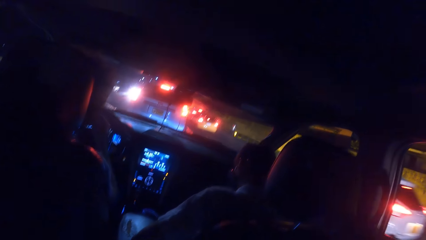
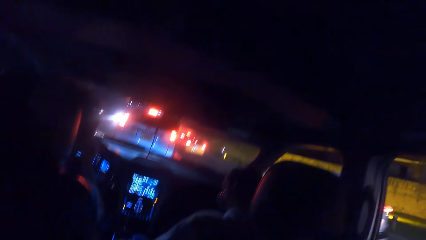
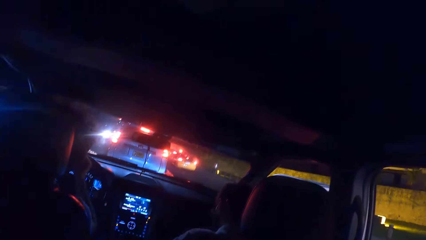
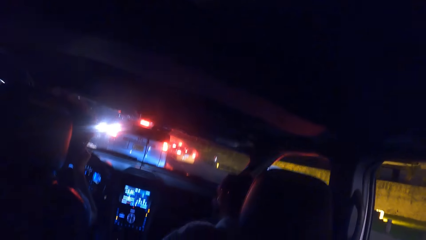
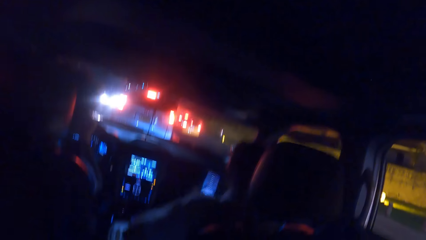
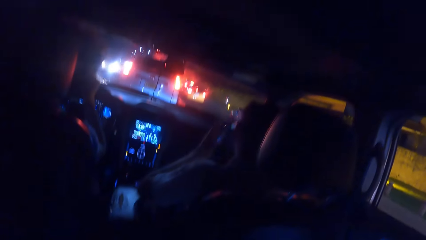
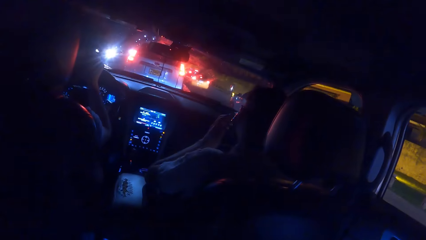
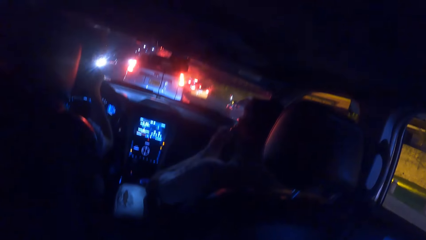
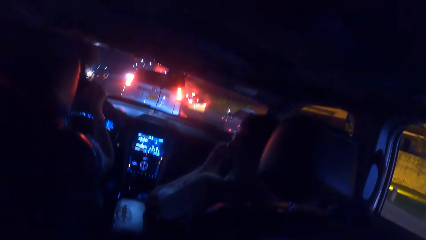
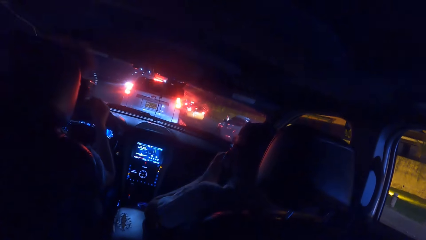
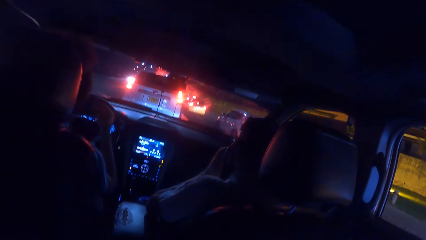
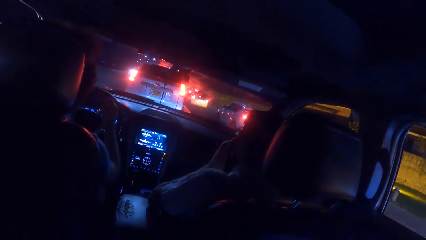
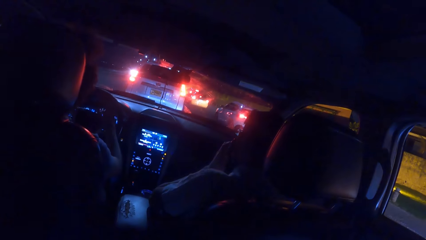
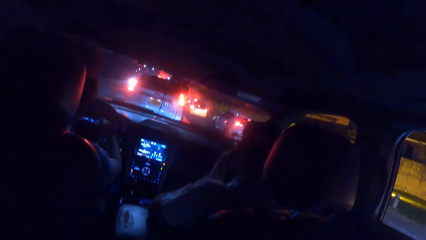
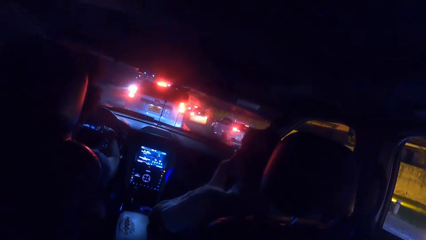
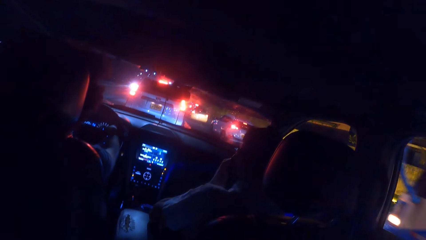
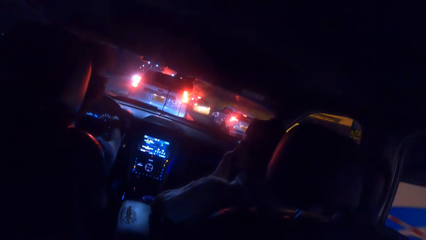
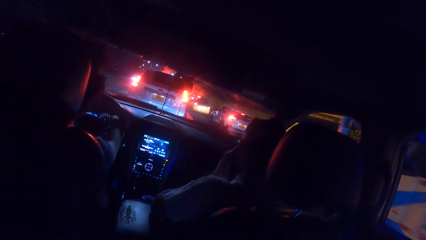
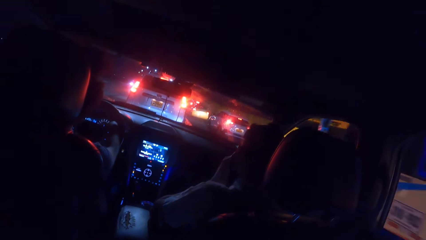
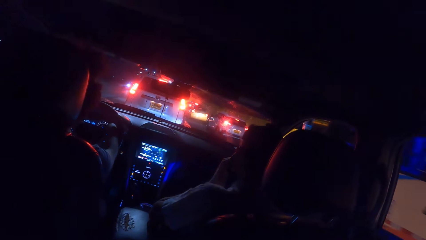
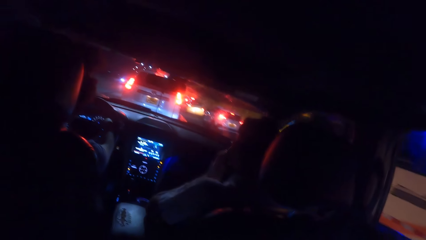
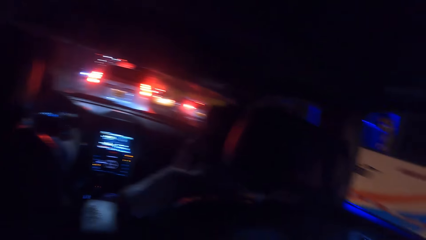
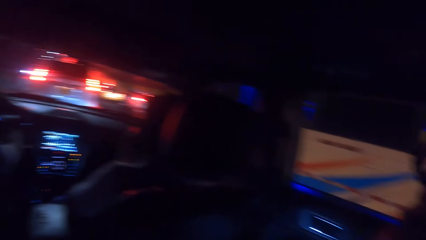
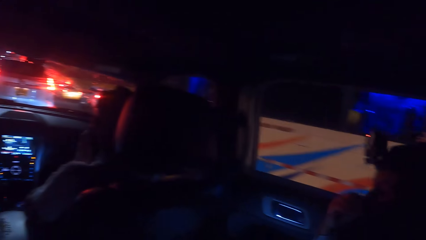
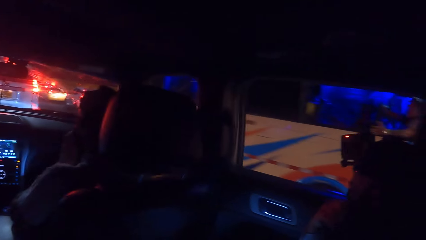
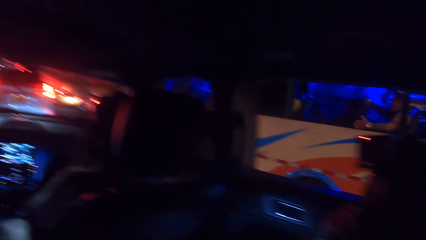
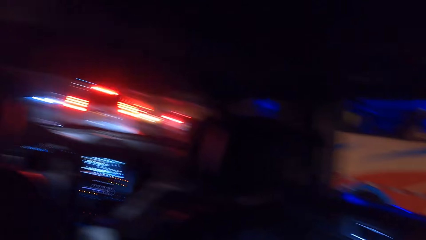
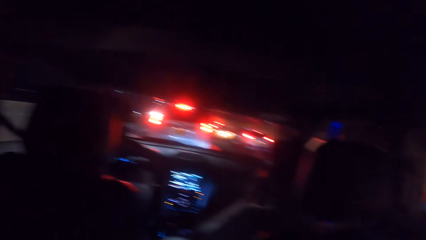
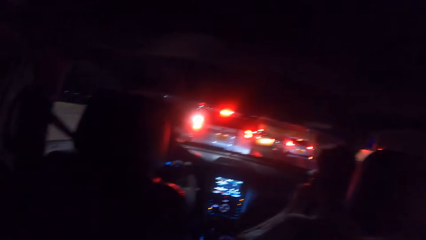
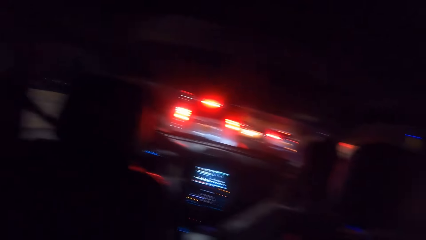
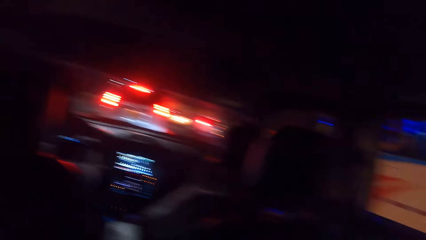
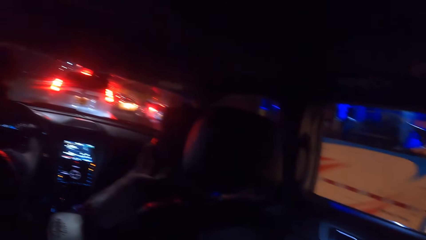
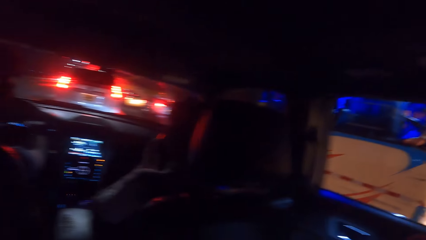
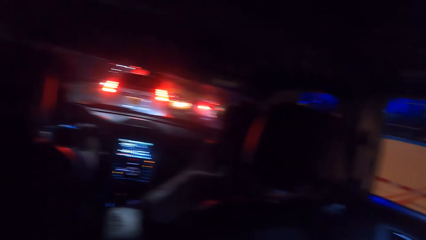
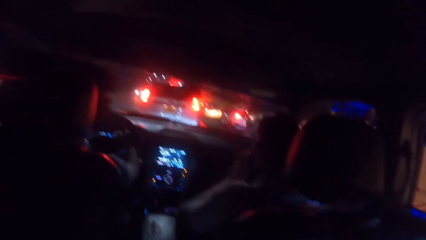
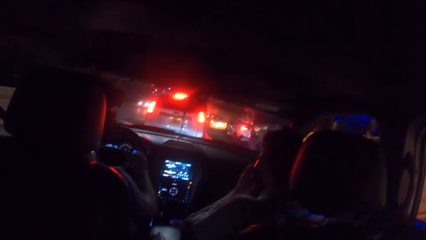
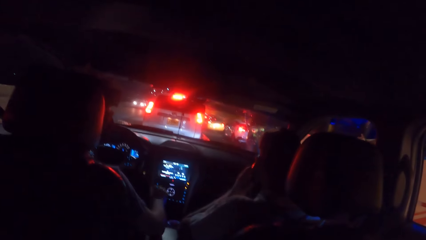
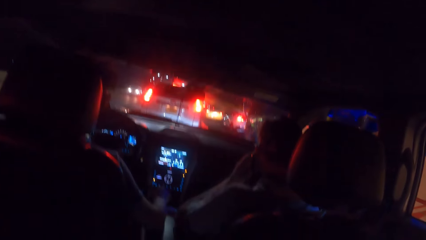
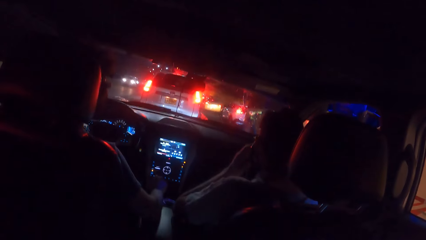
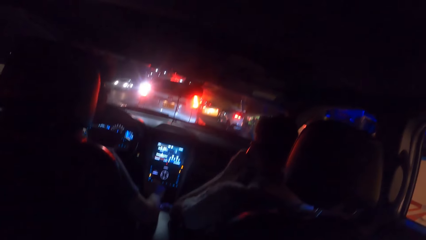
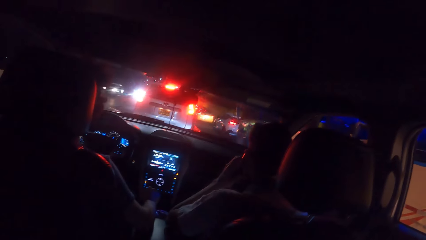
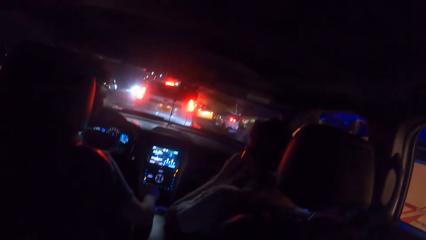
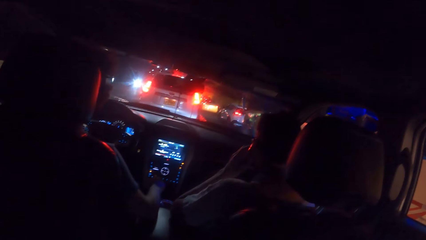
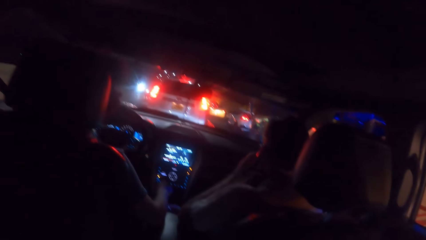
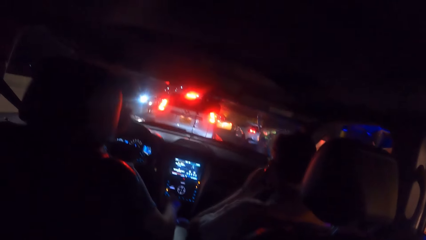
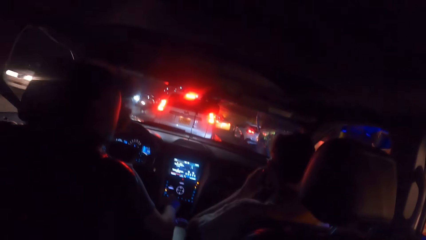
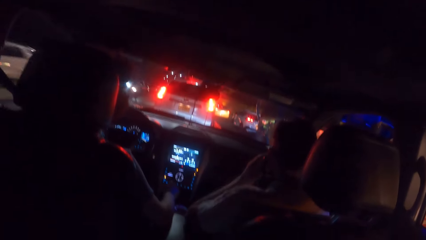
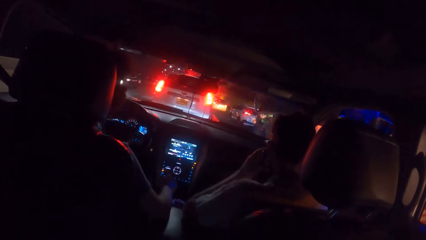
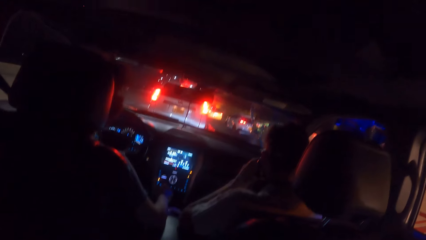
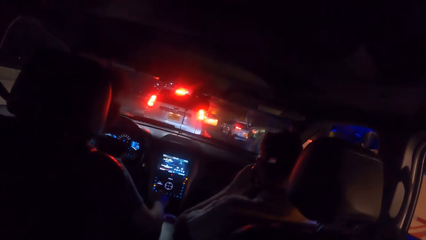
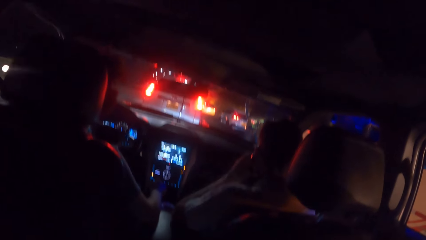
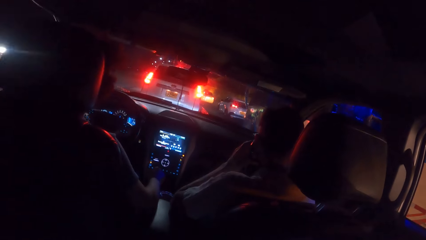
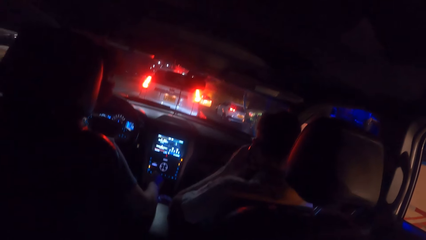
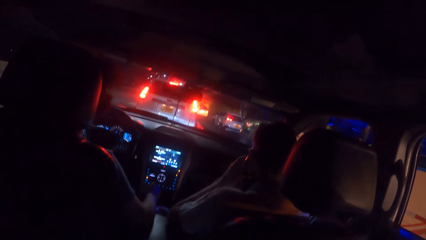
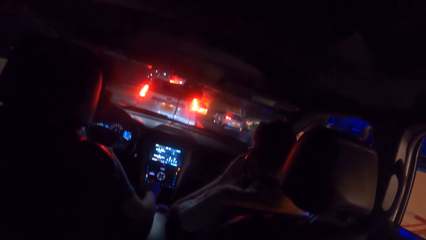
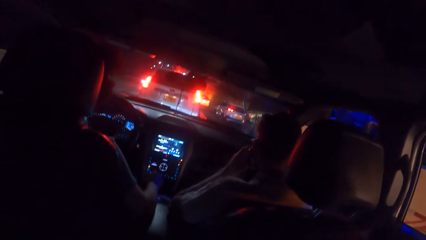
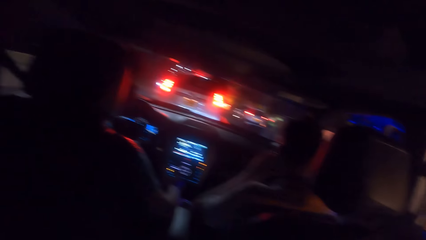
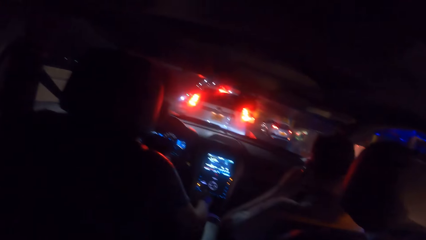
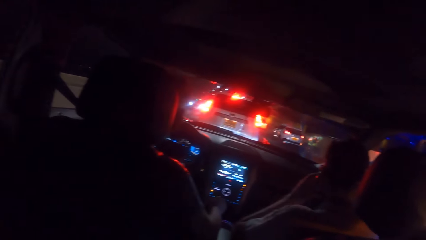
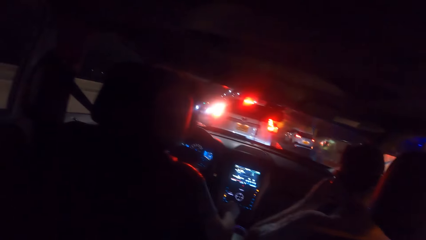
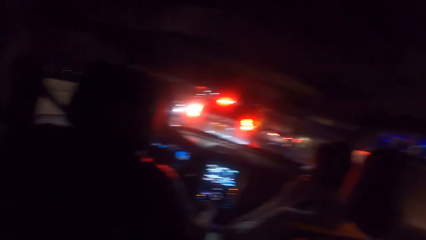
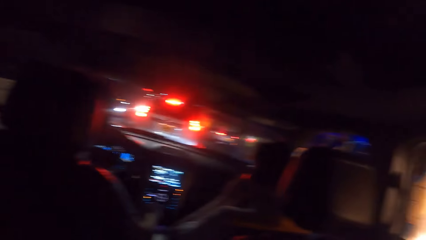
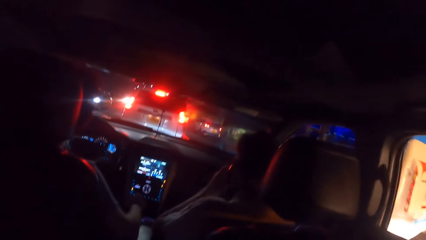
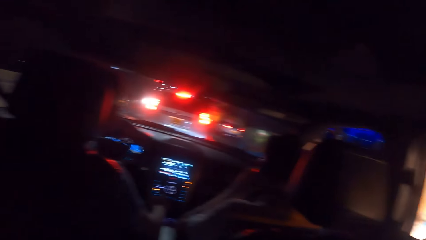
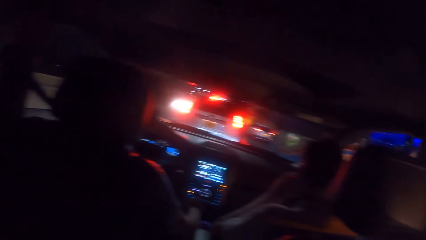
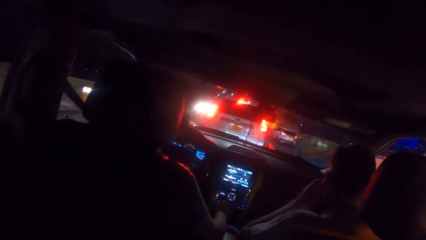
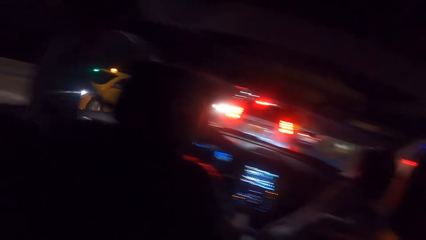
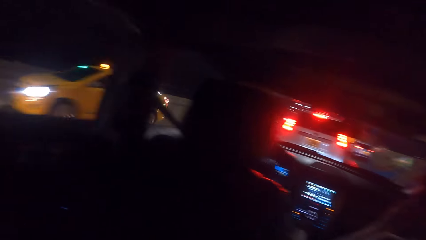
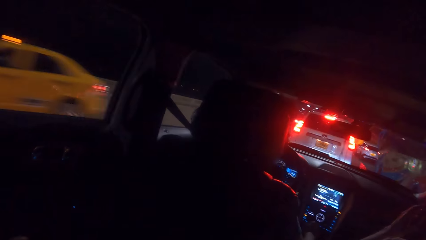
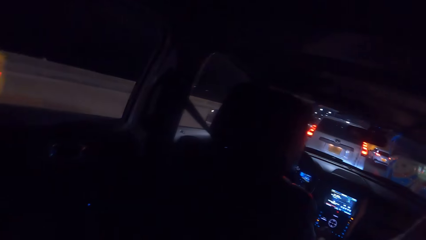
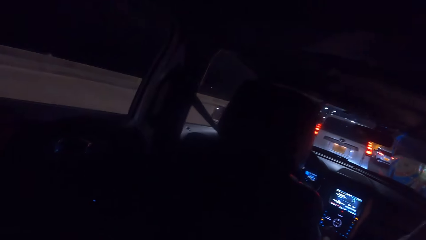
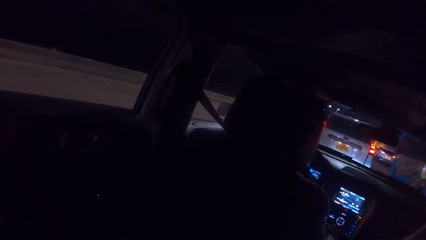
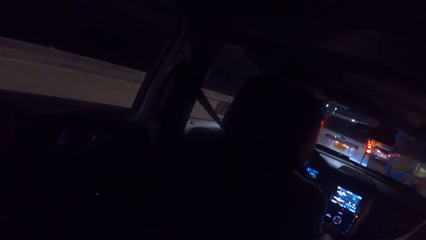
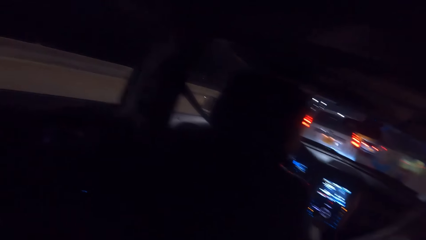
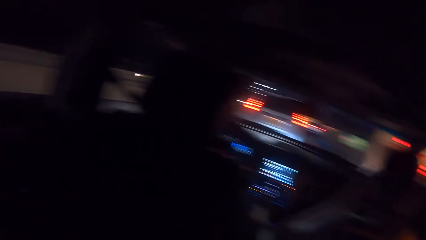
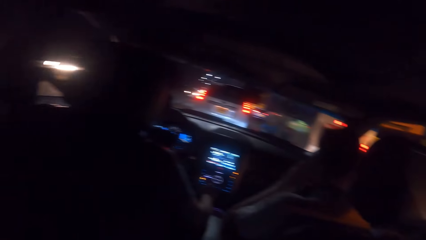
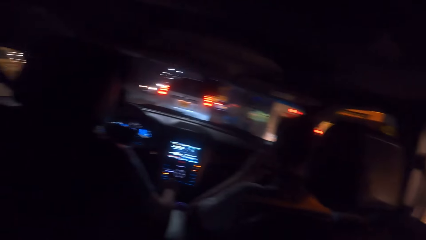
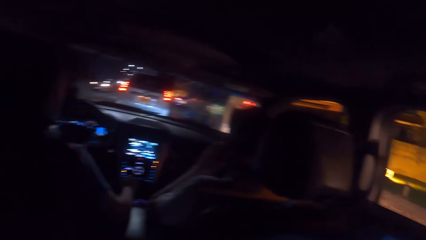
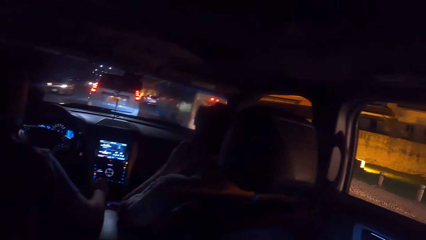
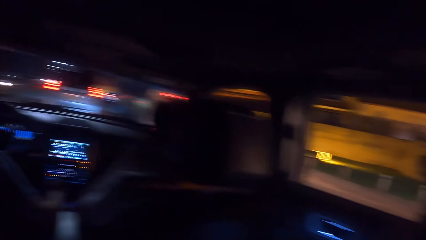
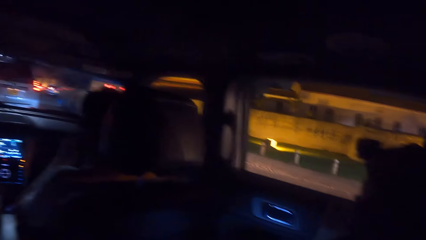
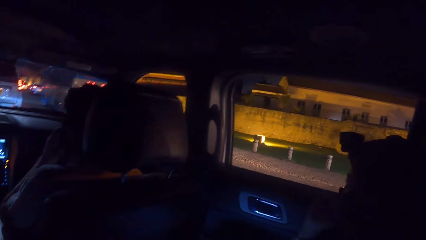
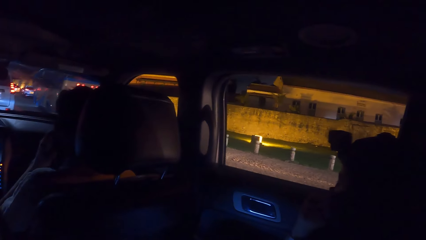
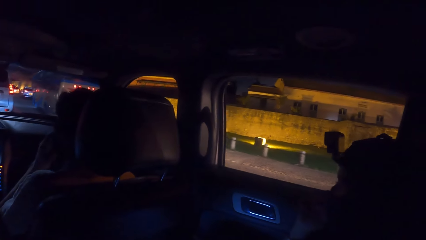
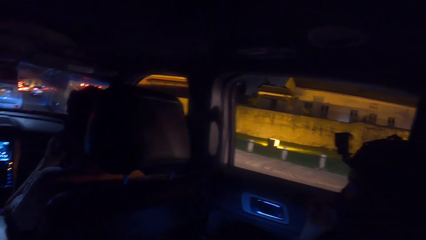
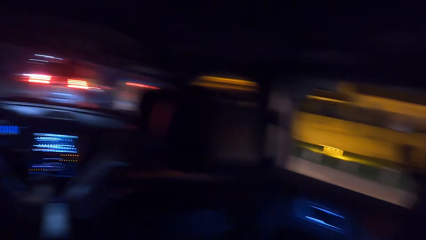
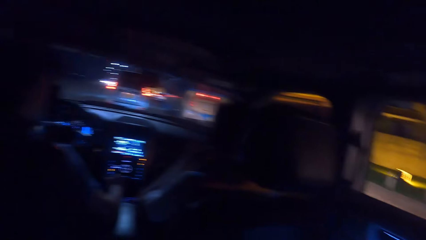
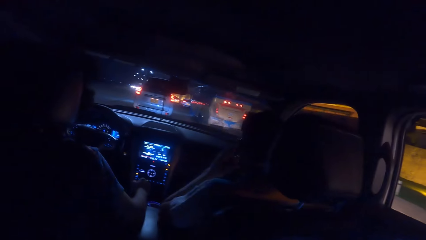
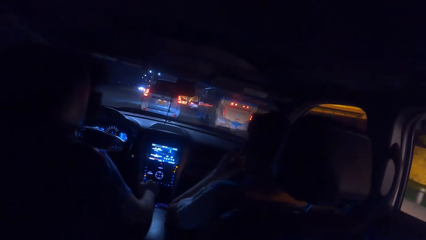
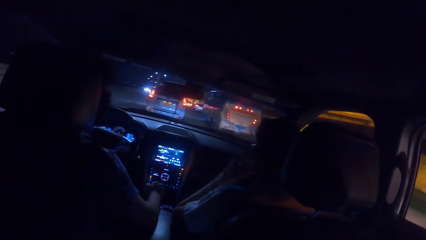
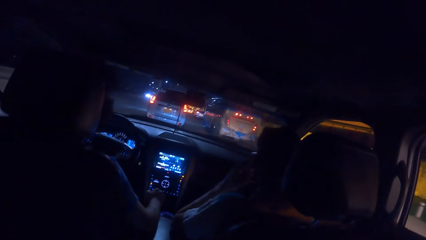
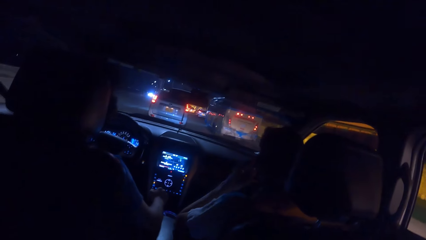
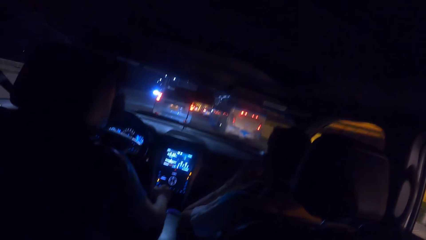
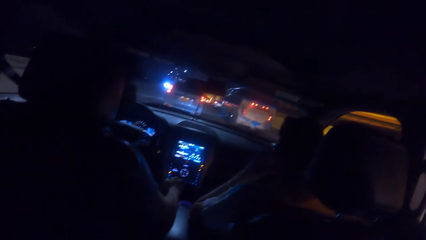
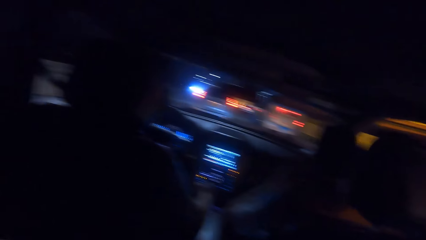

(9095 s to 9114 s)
The camera wearer looks outside the car.
